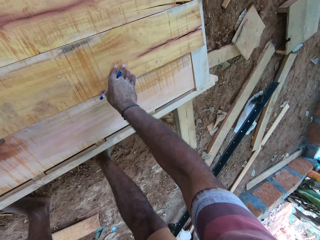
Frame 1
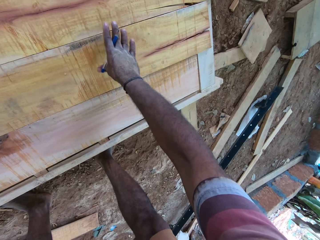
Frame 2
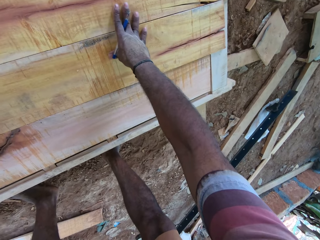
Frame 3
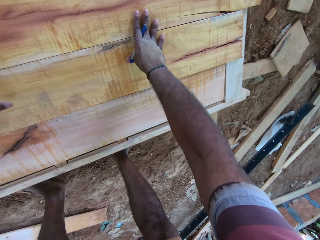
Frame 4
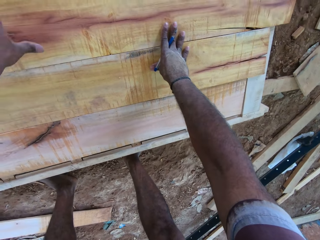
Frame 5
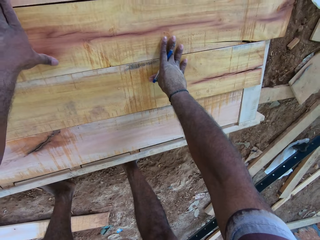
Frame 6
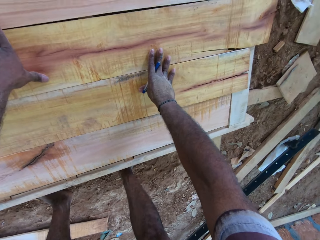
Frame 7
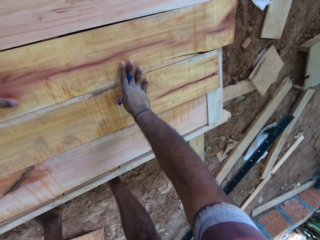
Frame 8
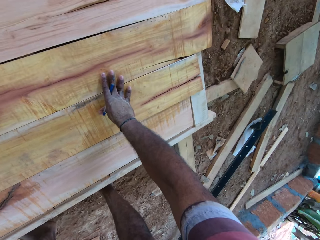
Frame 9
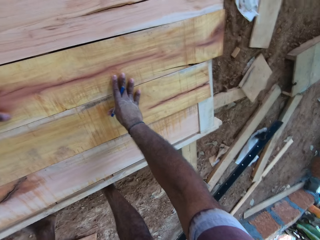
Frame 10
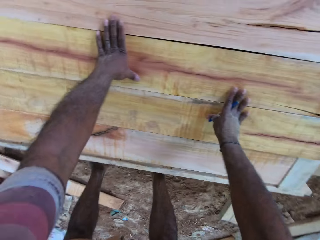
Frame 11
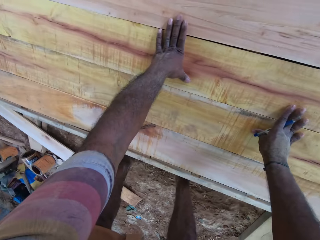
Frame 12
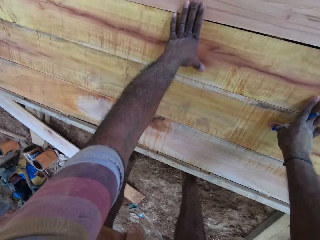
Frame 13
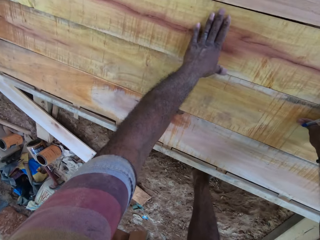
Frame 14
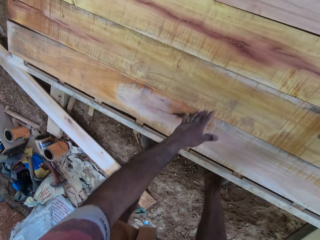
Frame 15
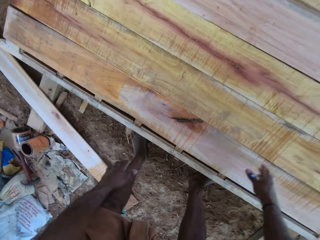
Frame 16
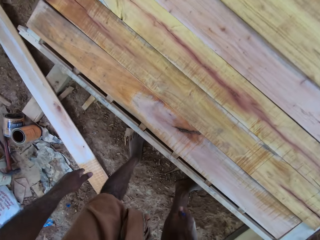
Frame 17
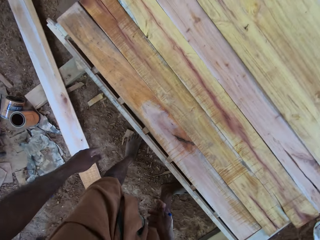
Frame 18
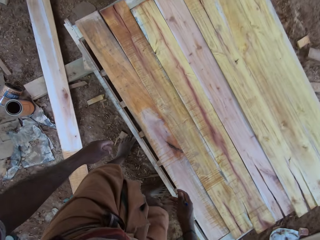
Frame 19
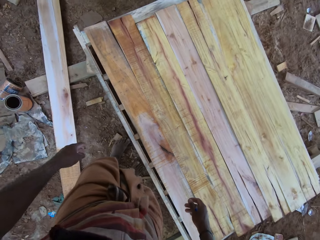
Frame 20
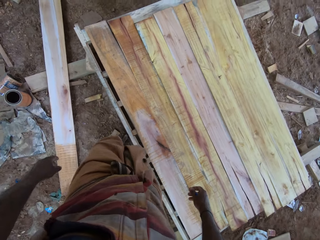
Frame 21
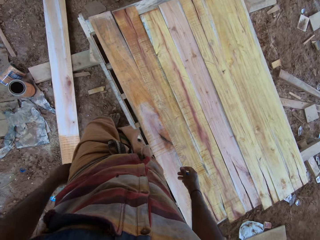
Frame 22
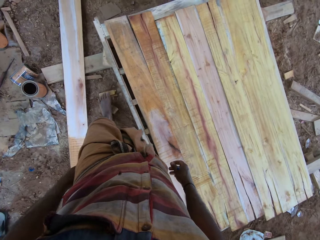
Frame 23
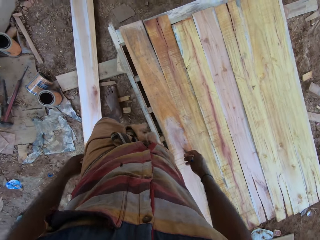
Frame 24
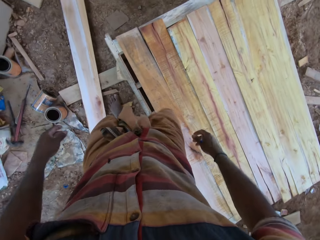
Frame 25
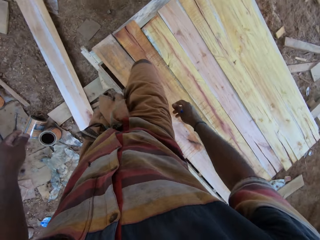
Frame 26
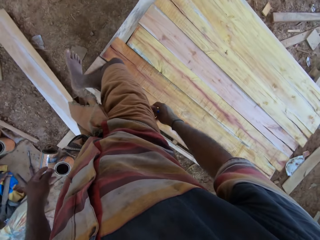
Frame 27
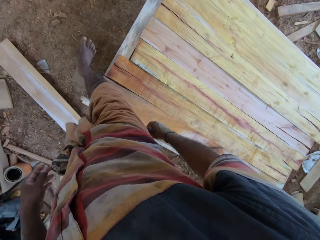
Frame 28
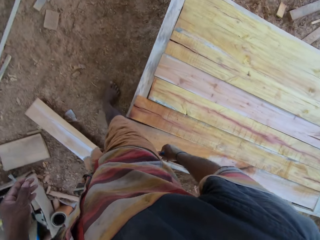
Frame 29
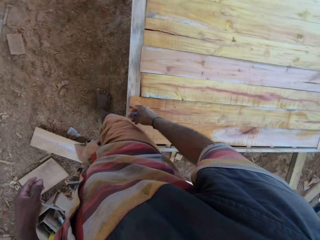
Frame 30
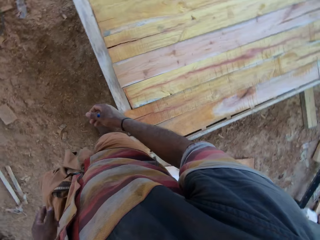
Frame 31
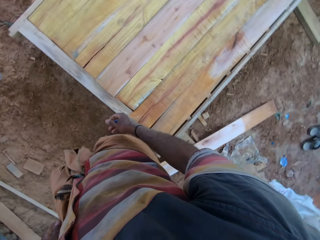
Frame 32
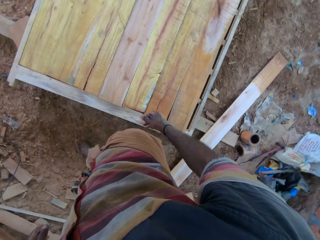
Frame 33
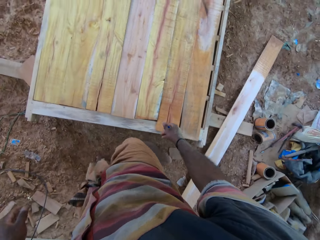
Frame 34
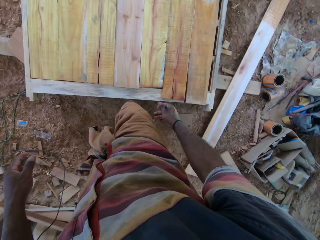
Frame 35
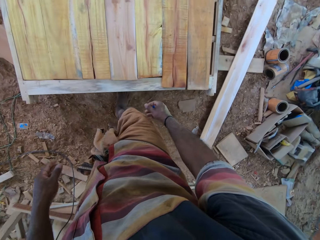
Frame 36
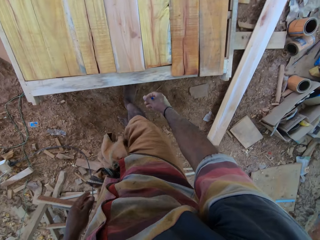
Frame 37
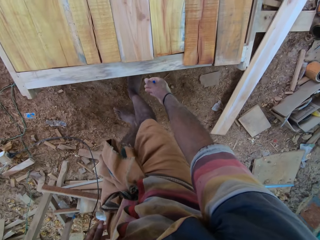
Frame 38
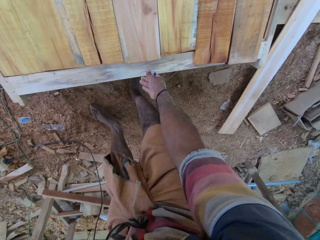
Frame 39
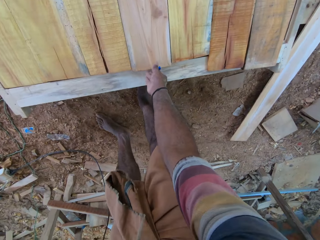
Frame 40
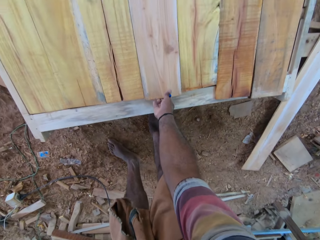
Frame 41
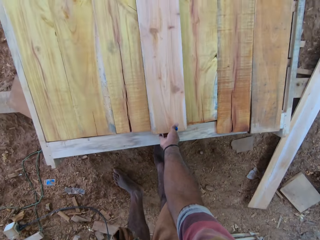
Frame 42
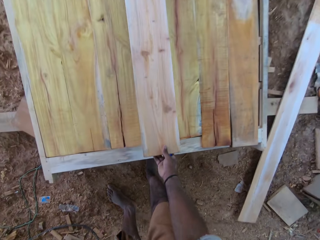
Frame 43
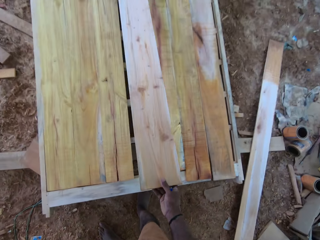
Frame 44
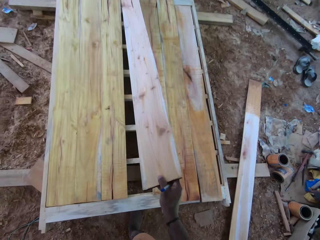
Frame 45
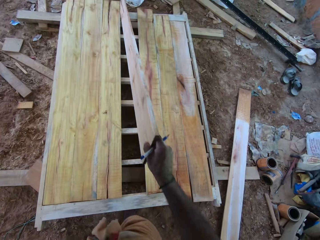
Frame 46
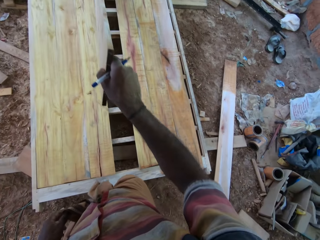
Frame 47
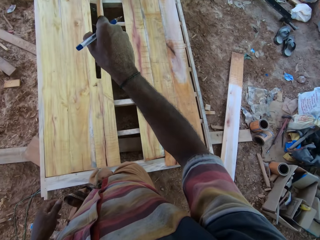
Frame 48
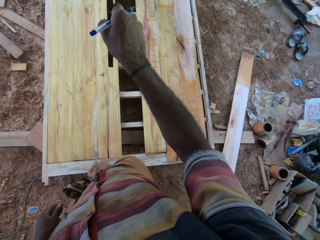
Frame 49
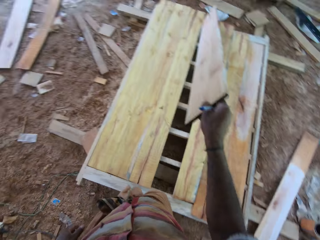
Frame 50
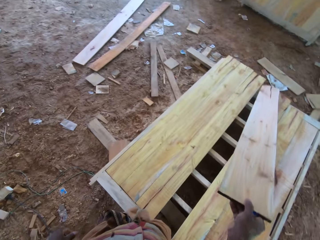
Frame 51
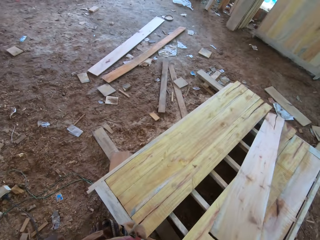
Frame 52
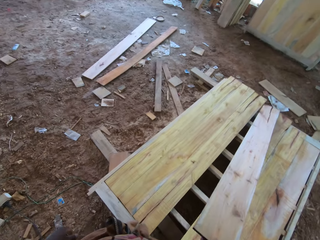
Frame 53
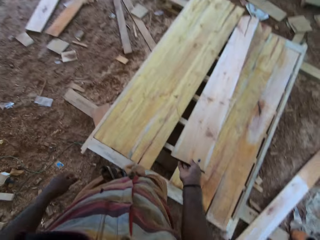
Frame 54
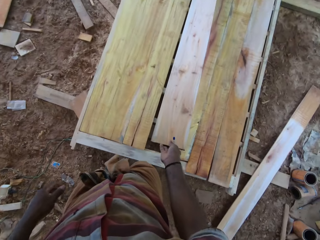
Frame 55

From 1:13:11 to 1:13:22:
The camera wearer walks beside the wood. They walk around the table. They pick timber from the table.

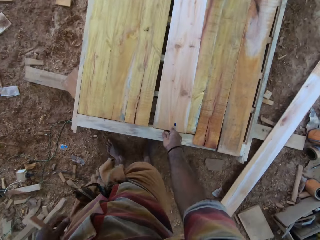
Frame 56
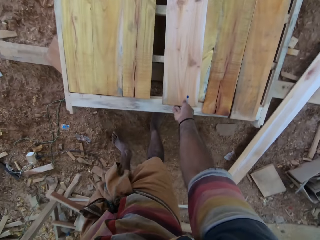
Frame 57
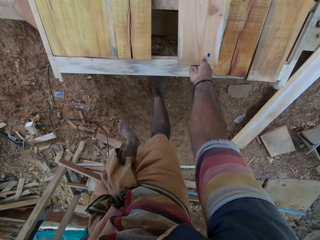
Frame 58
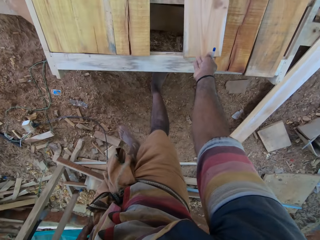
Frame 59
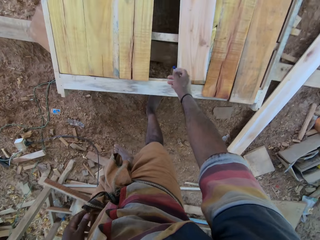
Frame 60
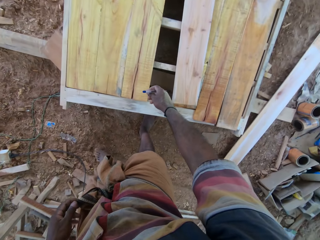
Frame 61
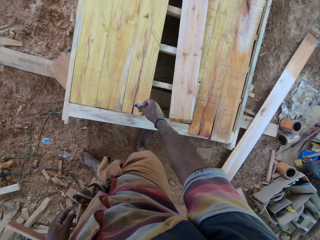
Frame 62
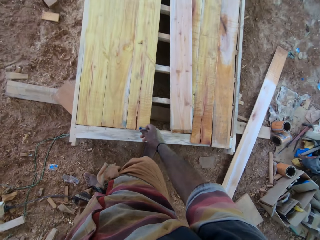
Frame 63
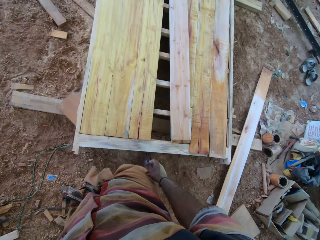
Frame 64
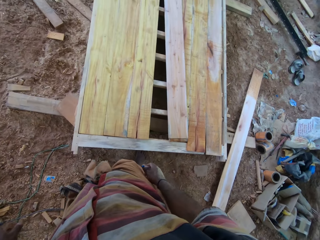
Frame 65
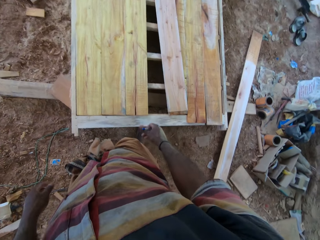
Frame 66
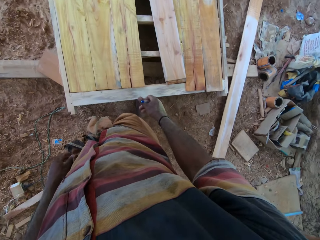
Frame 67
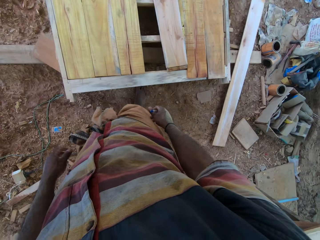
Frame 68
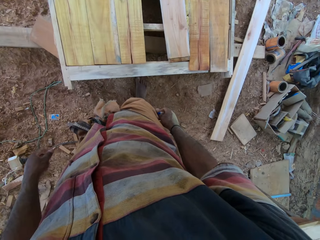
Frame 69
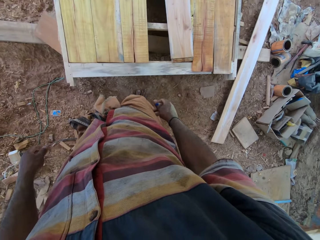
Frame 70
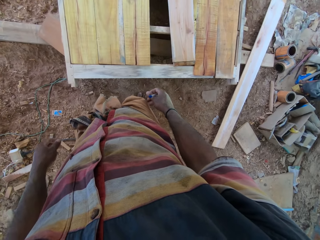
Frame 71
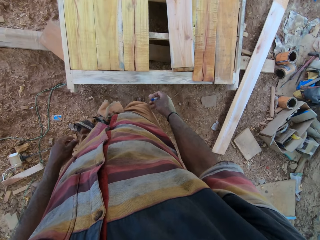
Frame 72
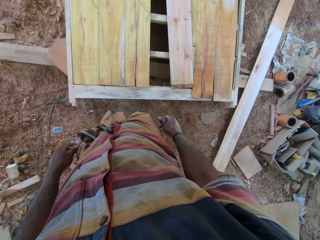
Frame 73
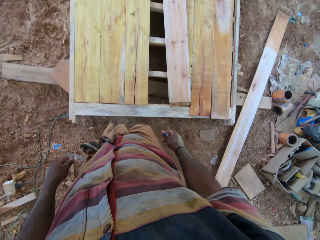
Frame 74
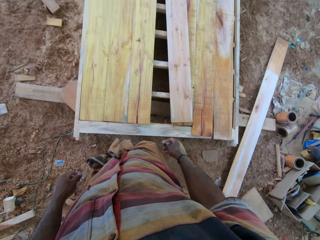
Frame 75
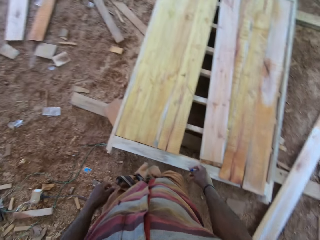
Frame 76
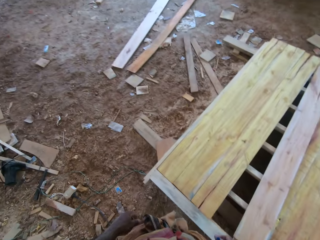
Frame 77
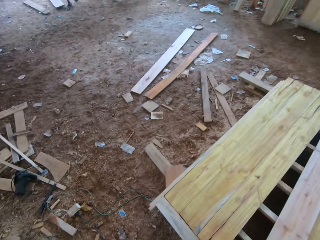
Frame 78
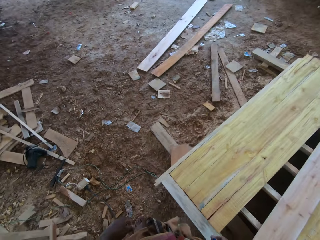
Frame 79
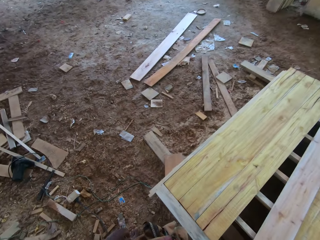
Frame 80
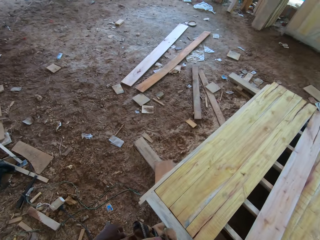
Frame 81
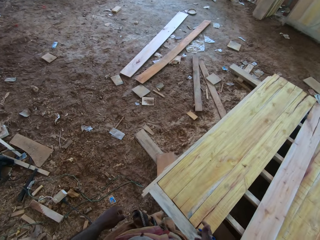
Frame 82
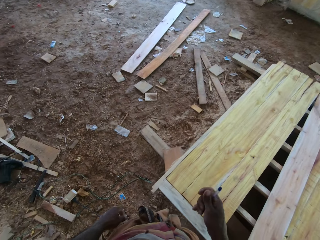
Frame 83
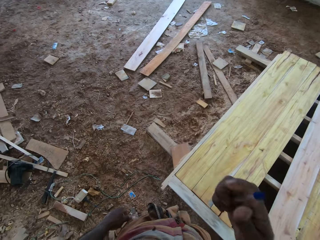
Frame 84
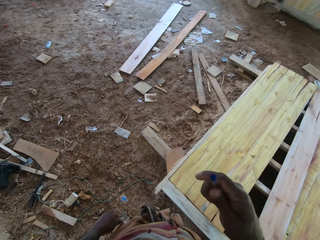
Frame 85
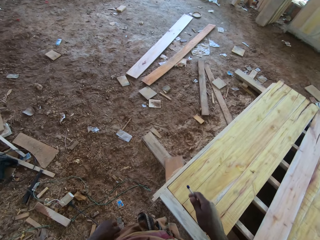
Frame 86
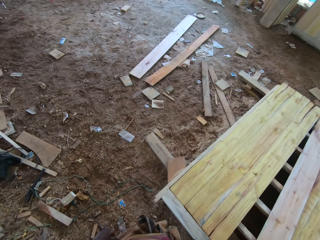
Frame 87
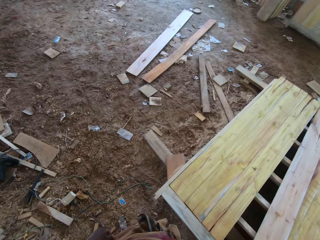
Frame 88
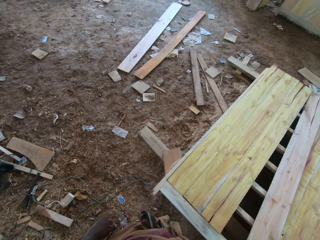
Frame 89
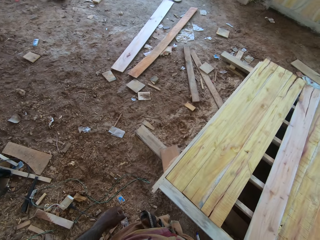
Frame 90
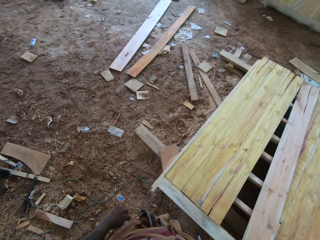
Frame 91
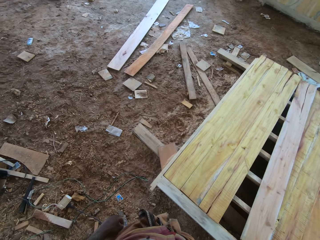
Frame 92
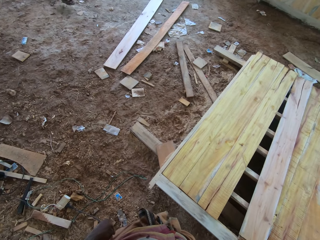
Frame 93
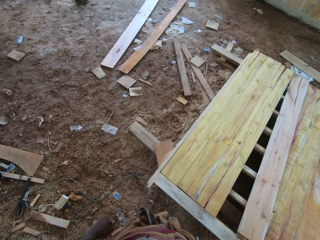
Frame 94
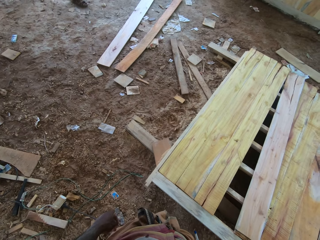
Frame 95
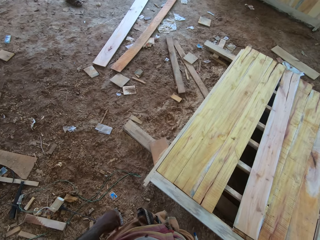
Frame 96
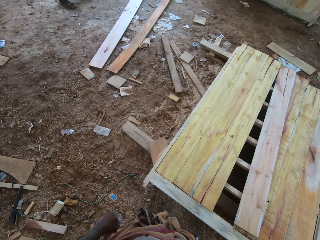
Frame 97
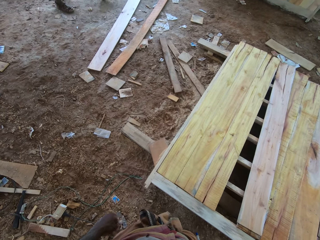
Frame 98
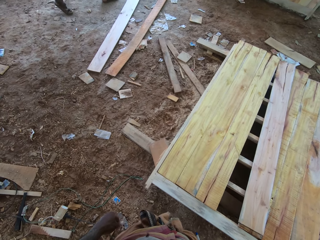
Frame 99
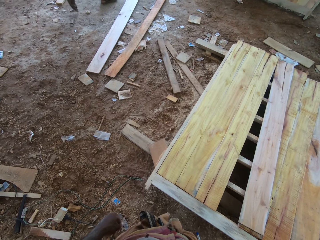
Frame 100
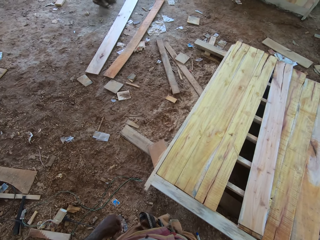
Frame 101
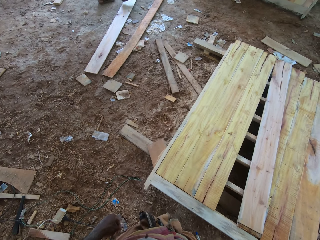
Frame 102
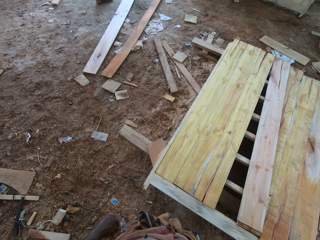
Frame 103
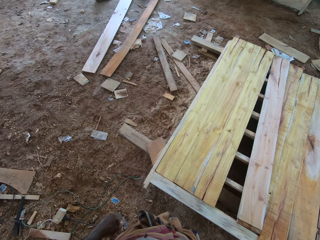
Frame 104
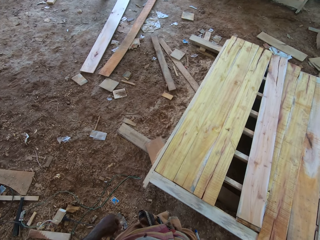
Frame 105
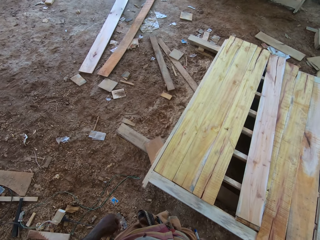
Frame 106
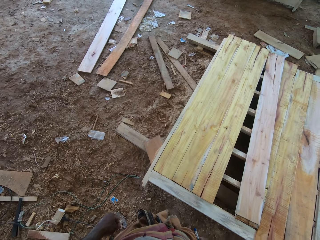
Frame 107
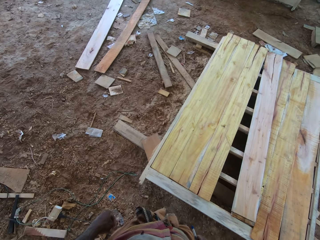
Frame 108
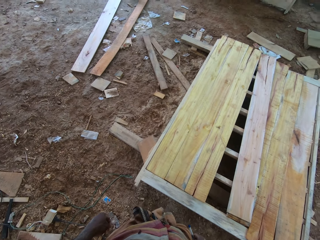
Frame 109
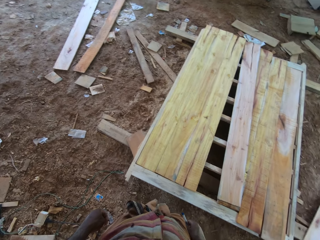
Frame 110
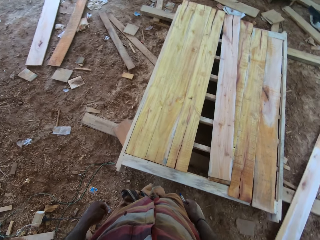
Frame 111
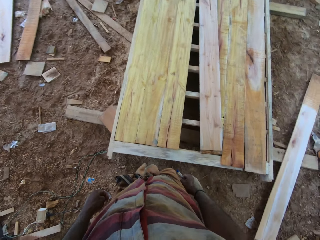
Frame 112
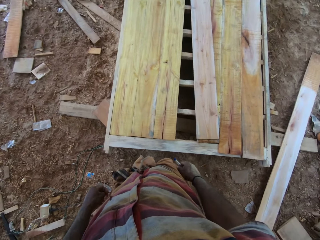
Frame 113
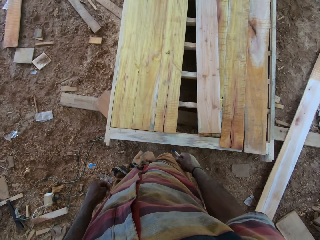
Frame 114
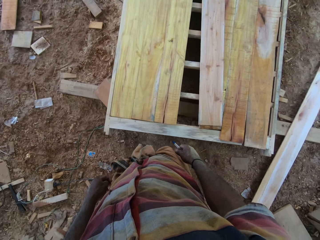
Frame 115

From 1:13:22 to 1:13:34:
The camera wearer places the timber aside of the table. They stand beside the wood. They stare at the timbers. They talk to a man. They move the right hand. They do gestures. The man talks to the camera wearer.
